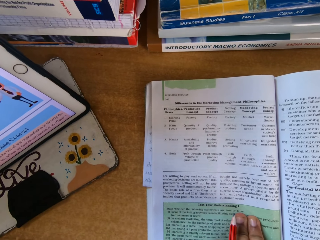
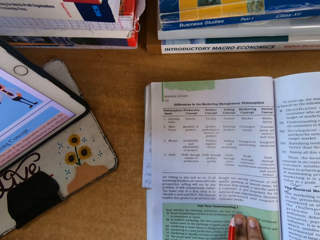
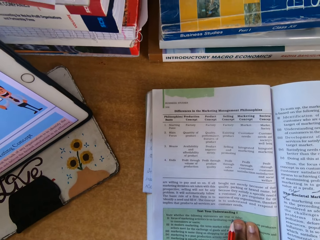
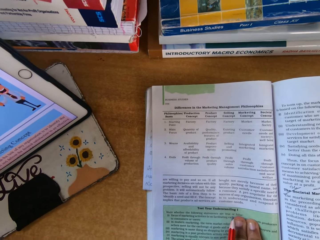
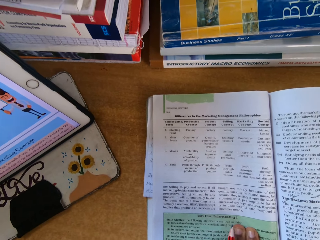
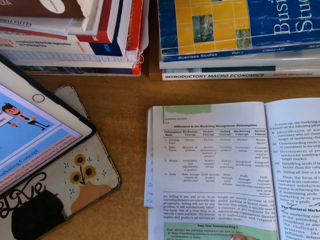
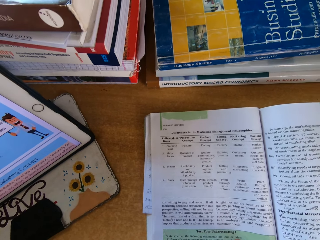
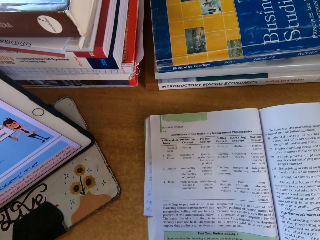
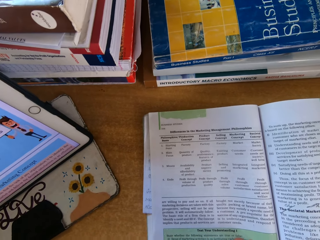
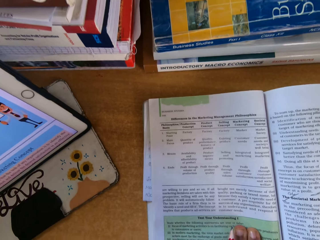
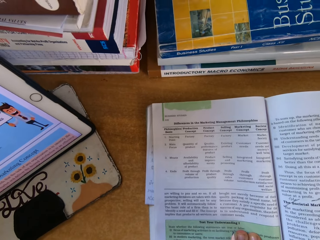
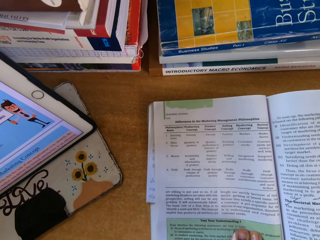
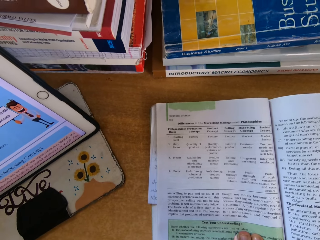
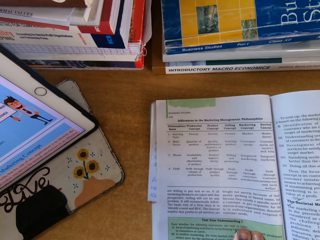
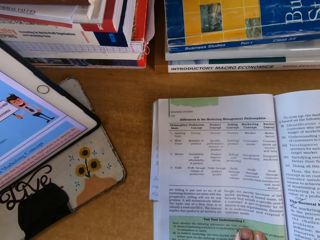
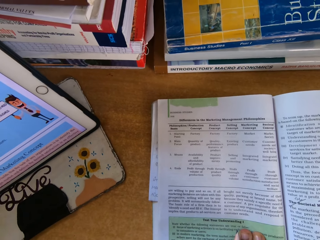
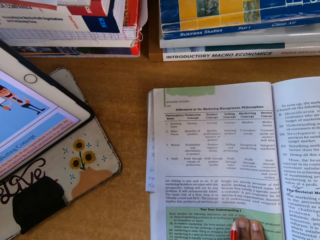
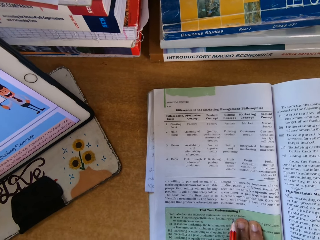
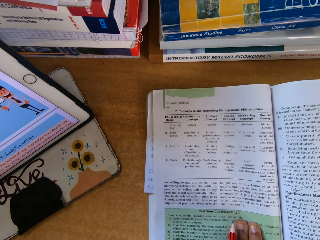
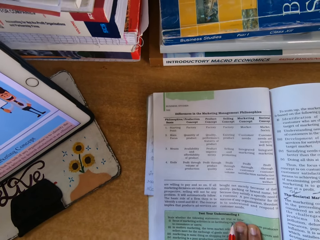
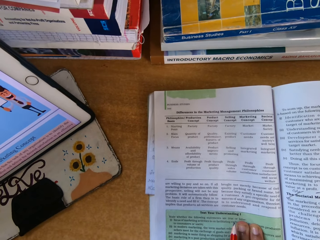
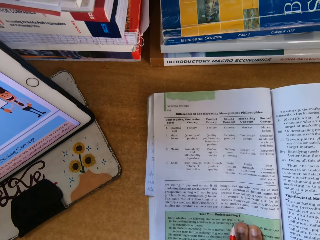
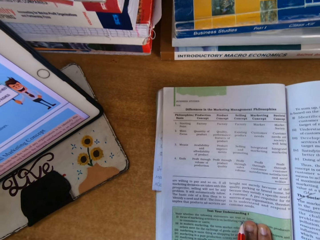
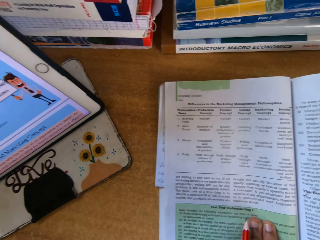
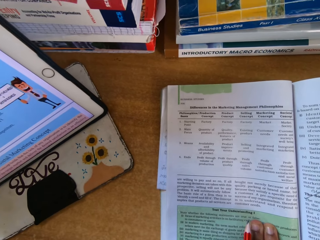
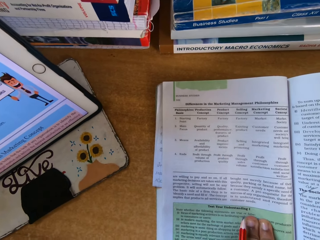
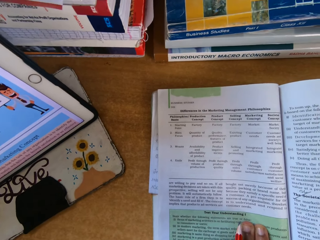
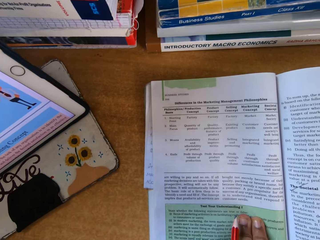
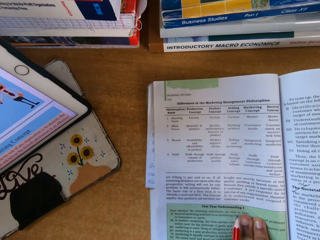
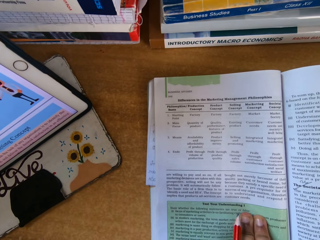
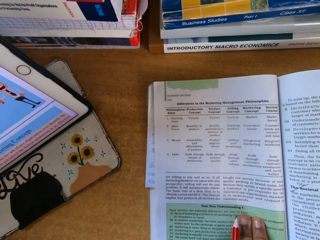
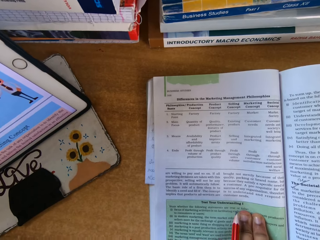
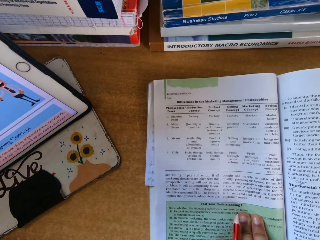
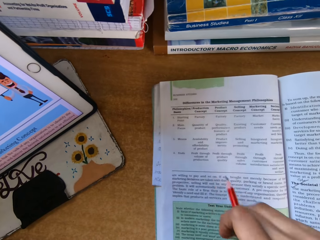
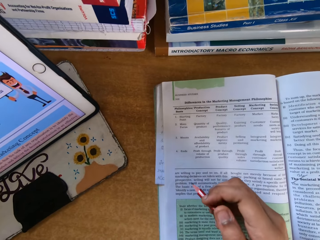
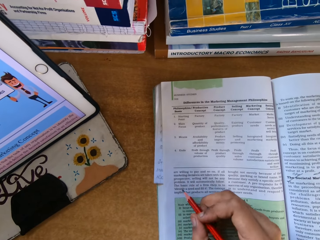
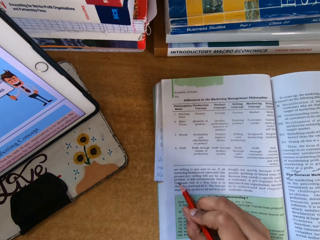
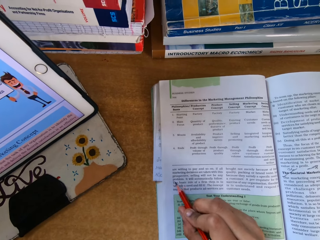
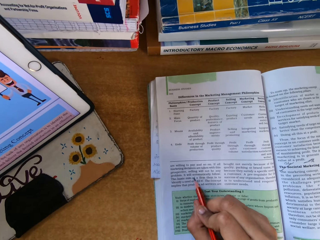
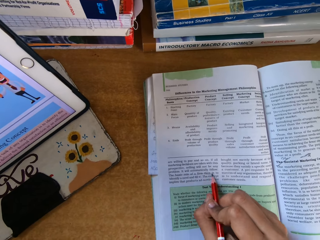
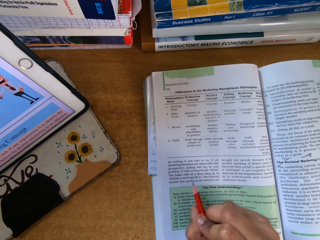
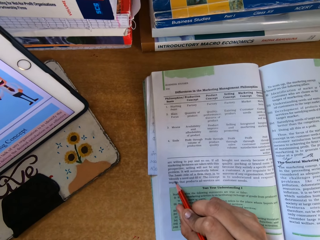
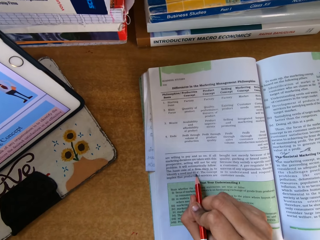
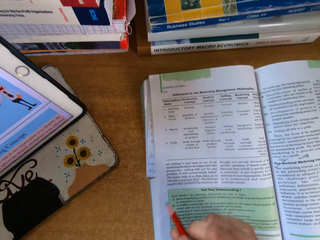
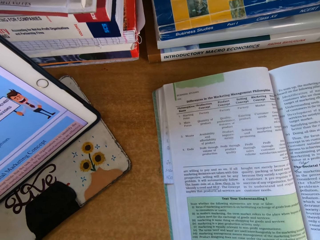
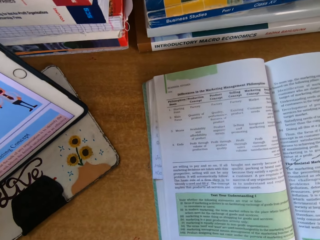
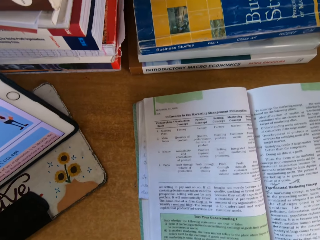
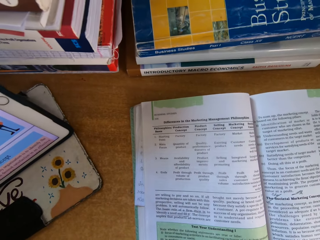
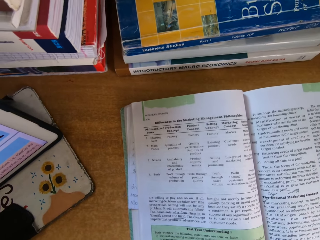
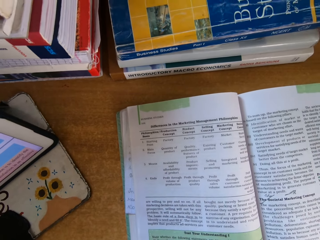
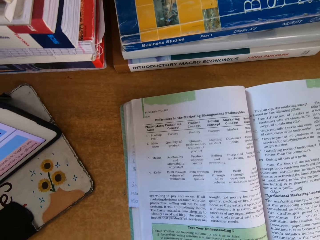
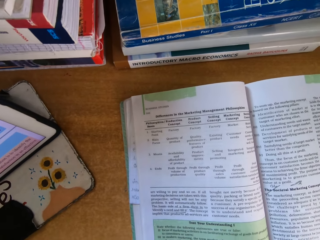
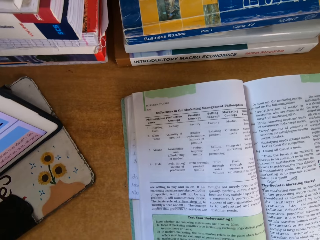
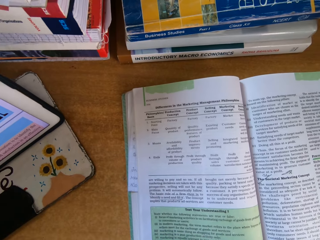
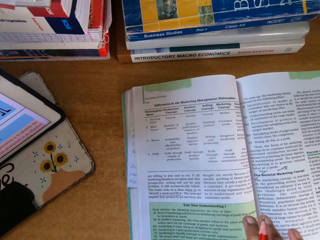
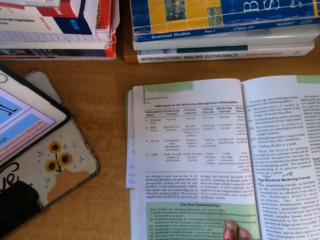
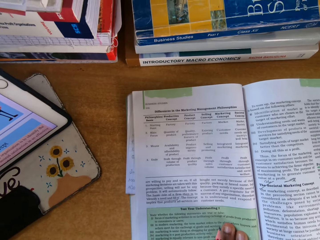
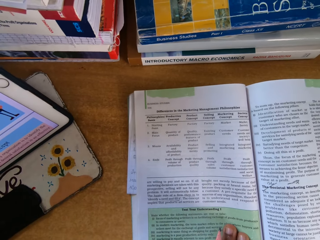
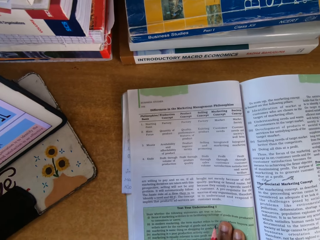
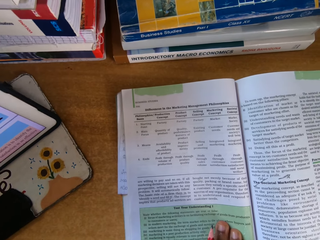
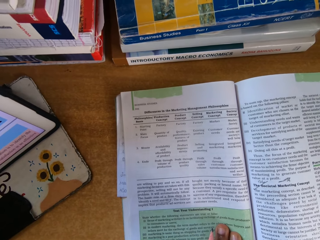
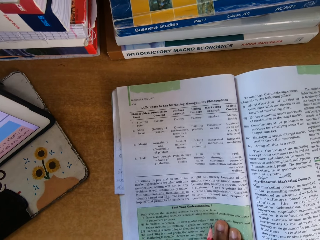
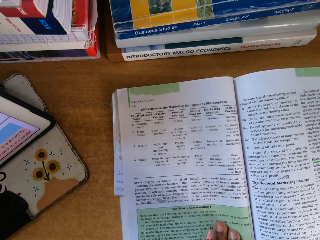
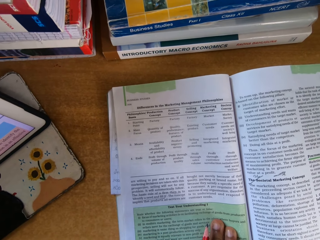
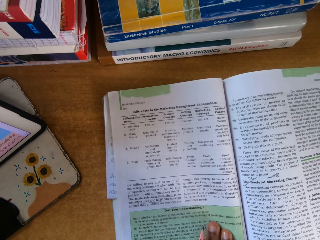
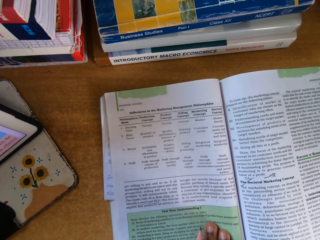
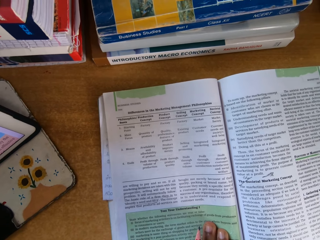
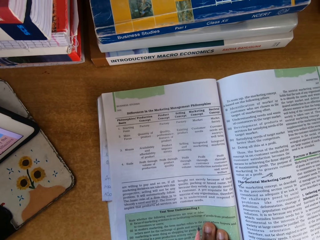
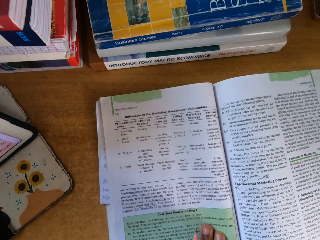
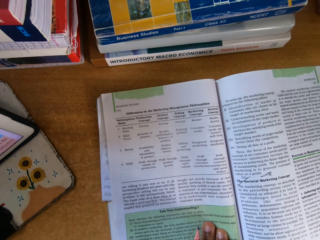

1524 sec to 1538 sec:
The camera wearer points at the book with a pencil. They read the book on top of the table.

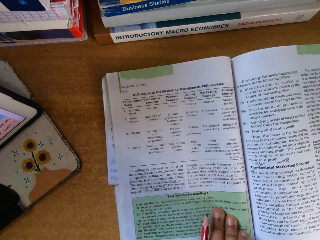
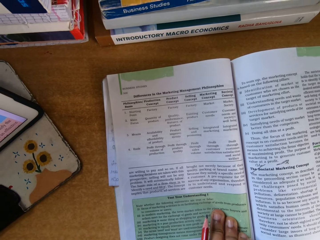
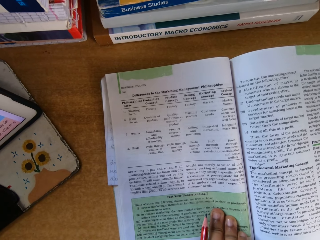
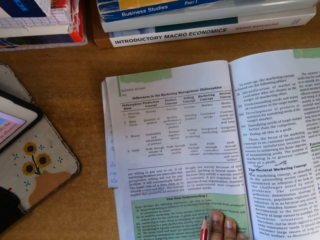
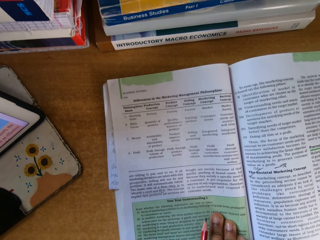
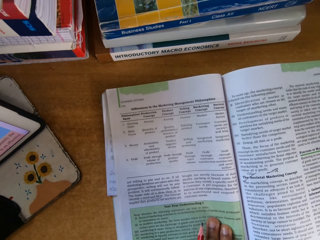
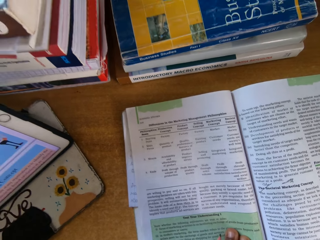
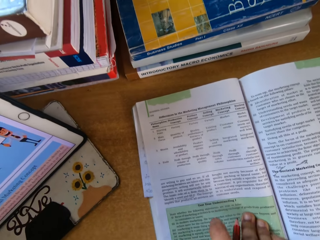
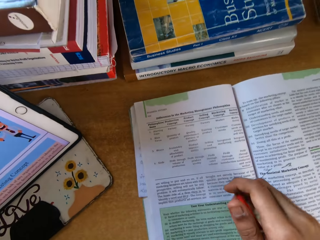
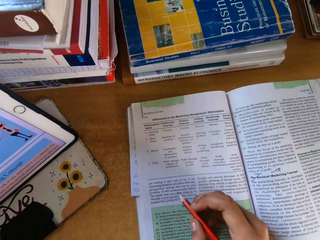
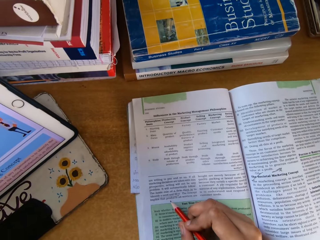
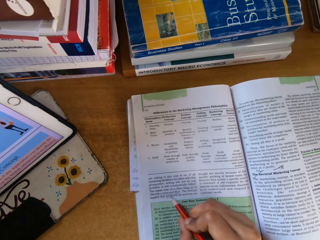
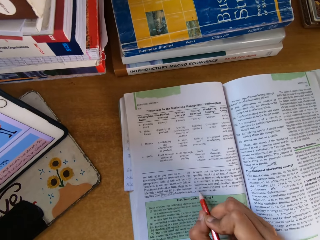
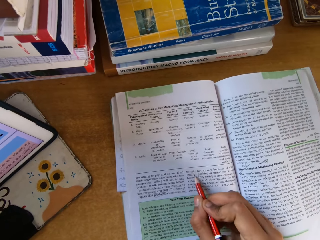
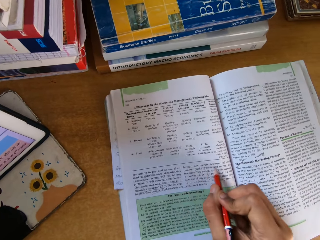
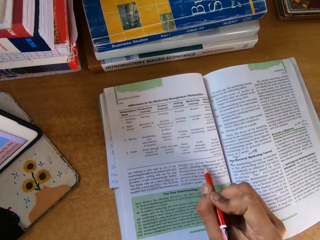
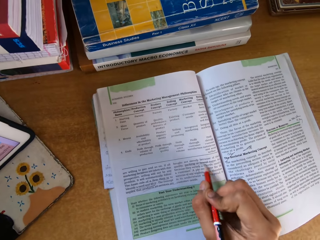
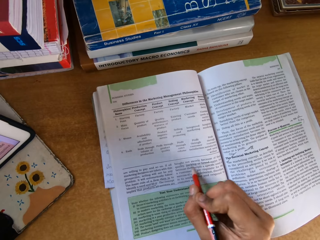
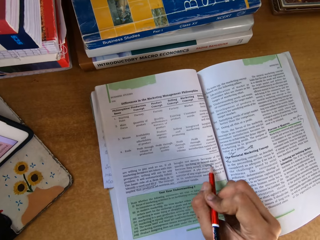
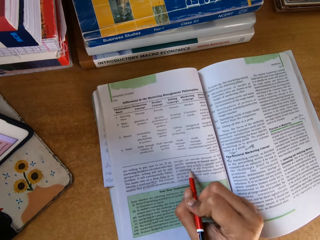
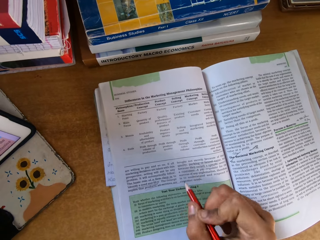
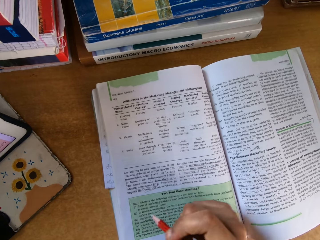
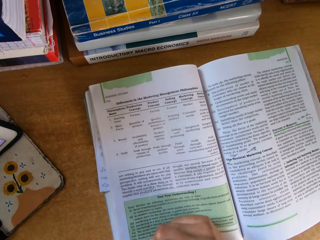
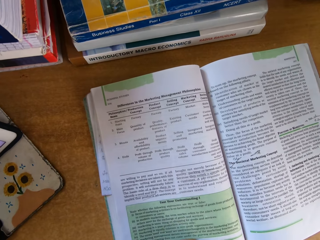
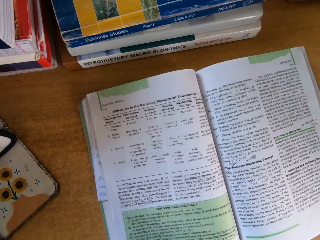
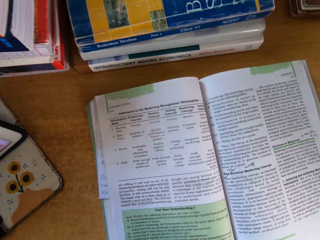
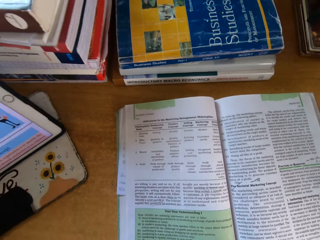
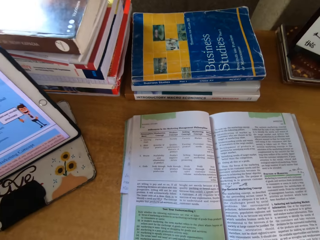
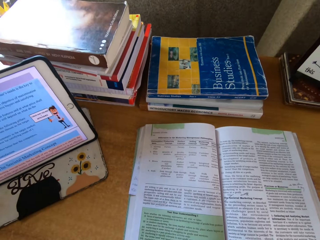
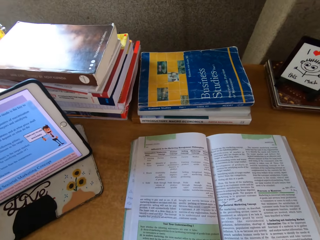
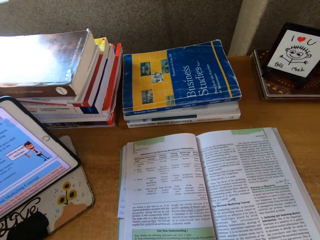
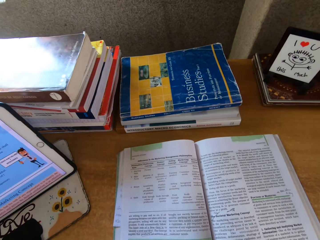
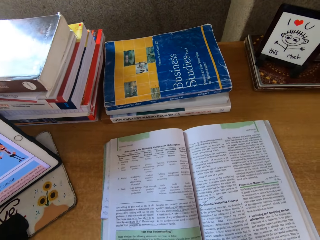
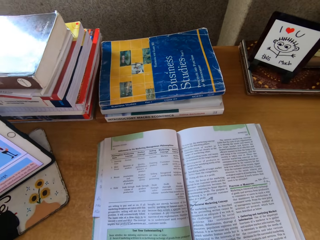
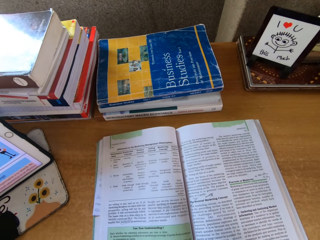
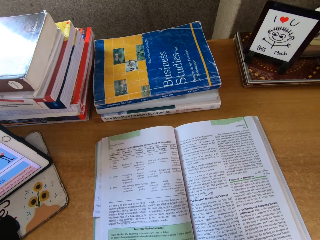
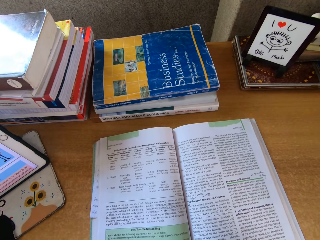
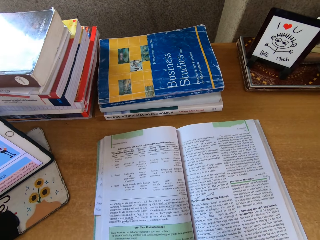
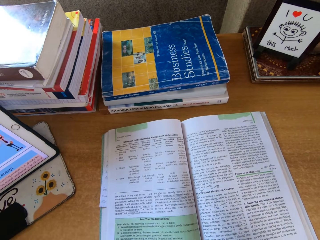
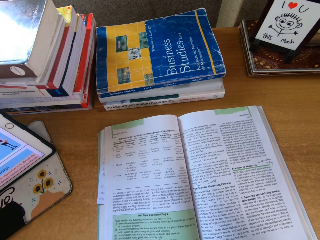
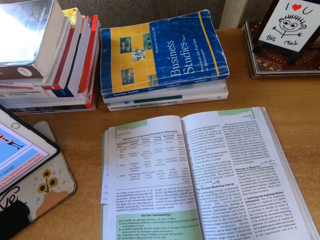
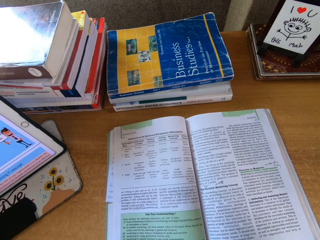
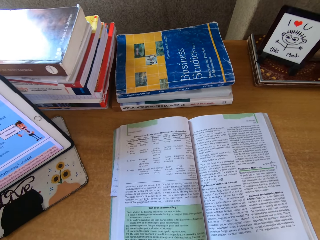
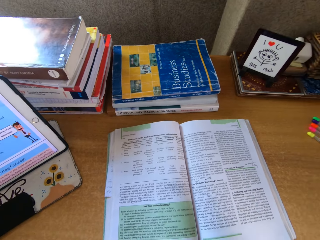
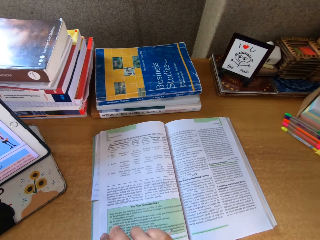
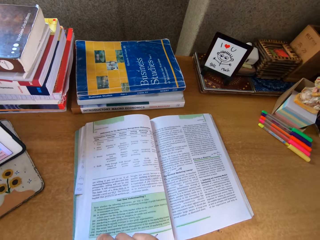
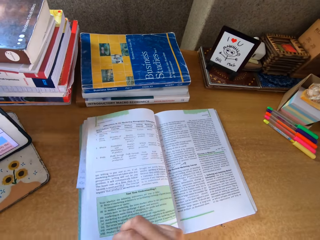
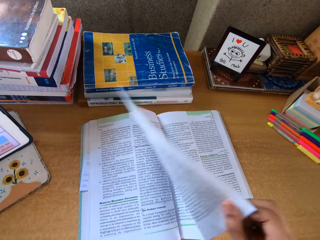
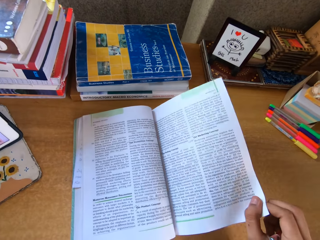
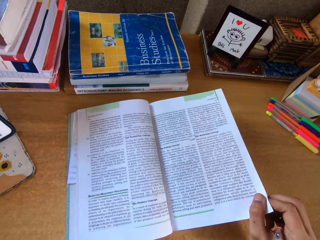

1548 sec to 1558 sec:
The camera wearer points at the book with a pencil. They read the book on top of the table.
